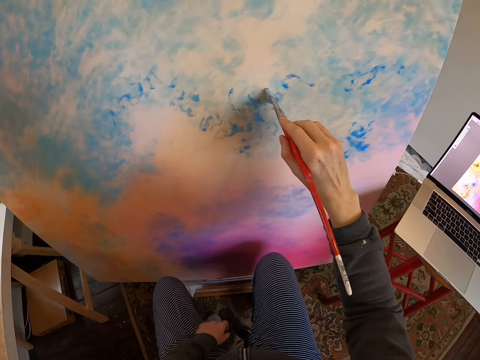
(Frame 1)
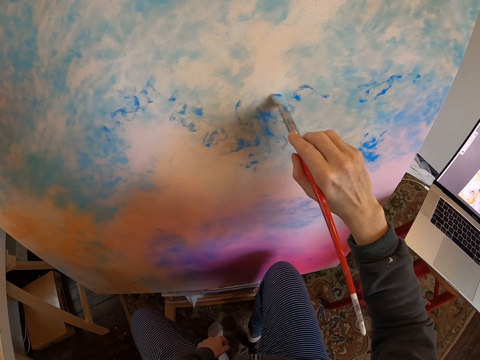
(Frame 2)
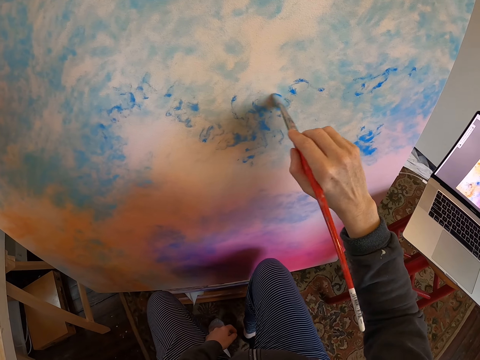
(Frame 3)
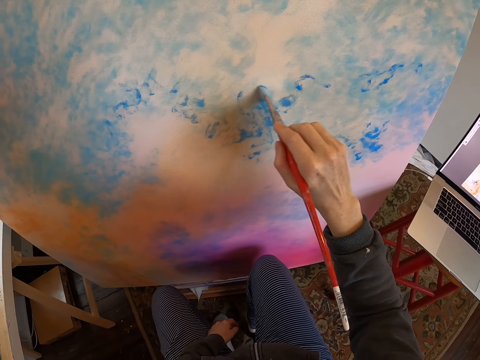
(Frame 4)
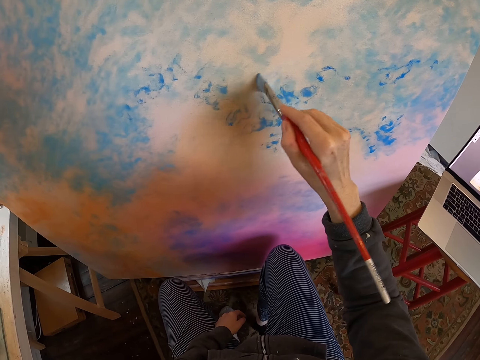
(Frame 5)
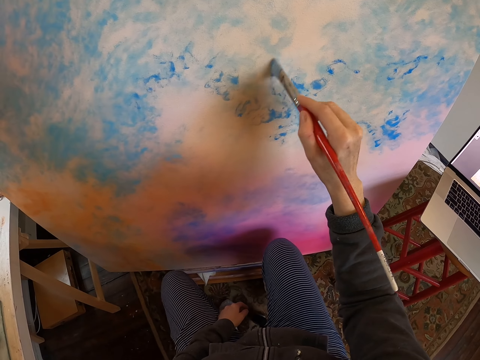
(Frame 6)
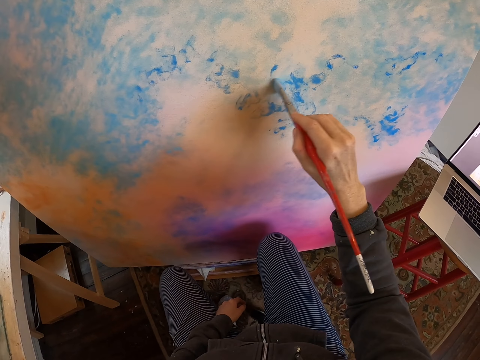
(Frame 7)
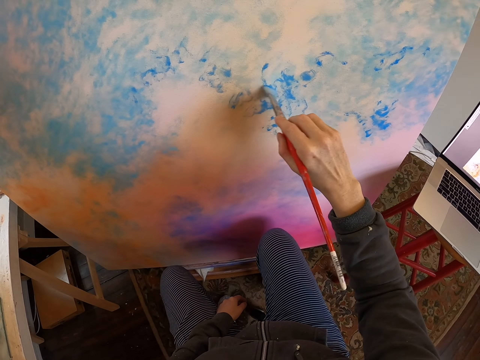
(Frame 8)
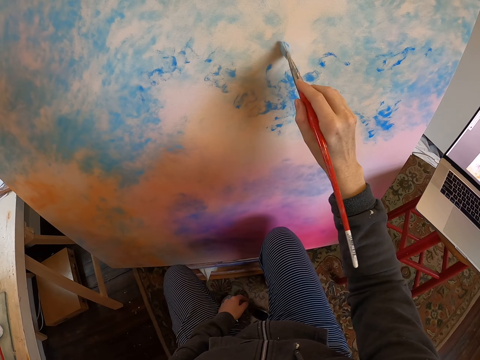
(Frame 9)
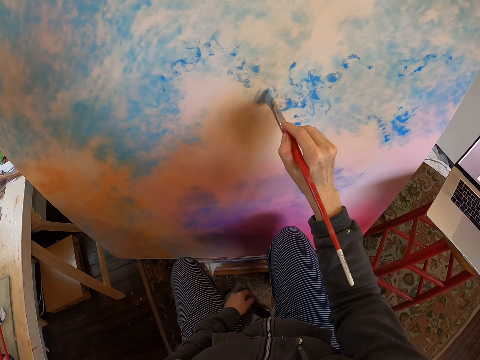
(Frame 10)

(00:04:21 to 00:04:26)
The camera wearer brushes the paint on the portrait.

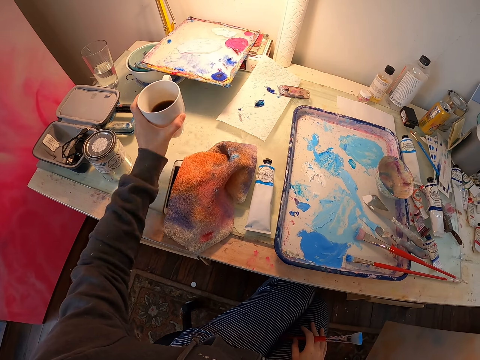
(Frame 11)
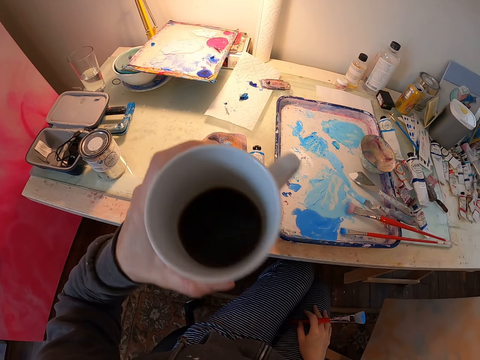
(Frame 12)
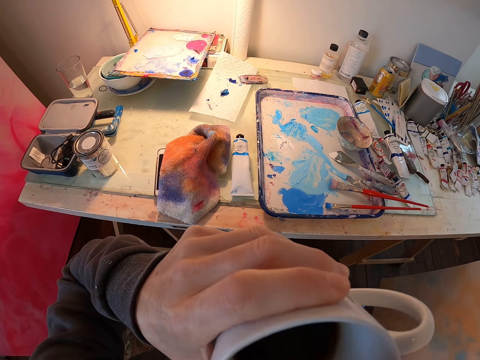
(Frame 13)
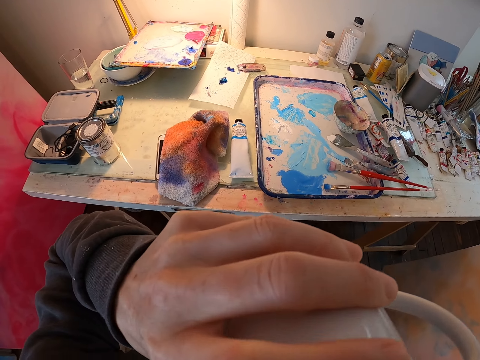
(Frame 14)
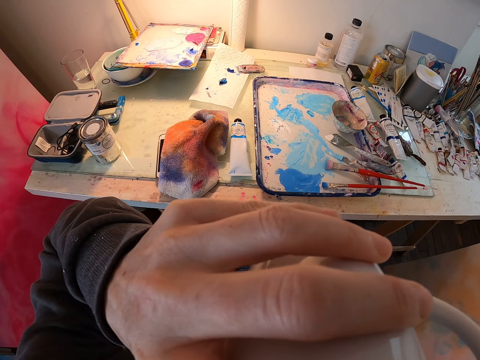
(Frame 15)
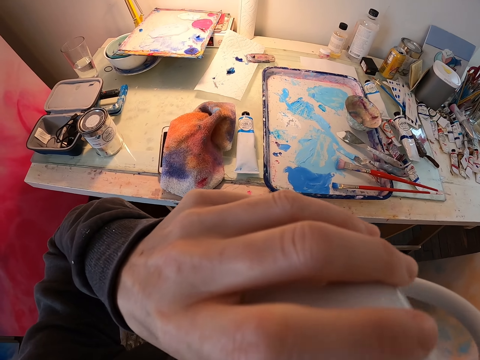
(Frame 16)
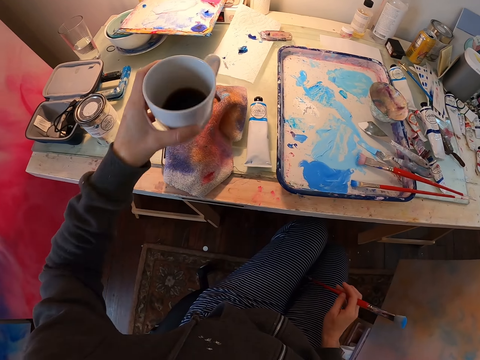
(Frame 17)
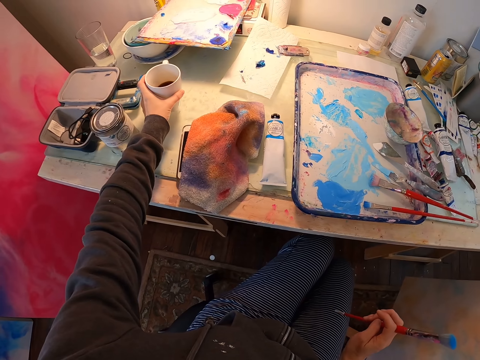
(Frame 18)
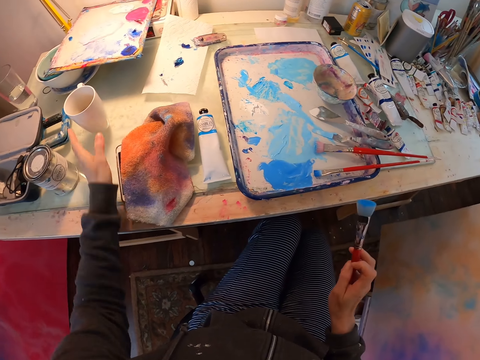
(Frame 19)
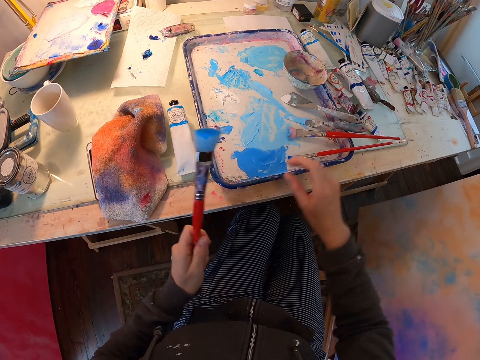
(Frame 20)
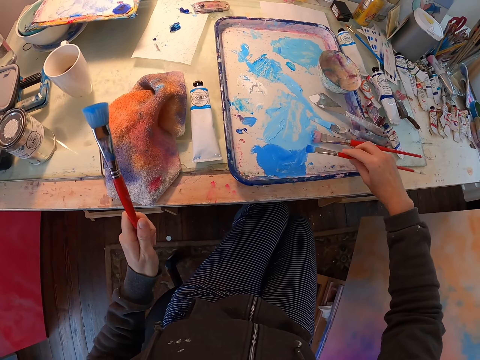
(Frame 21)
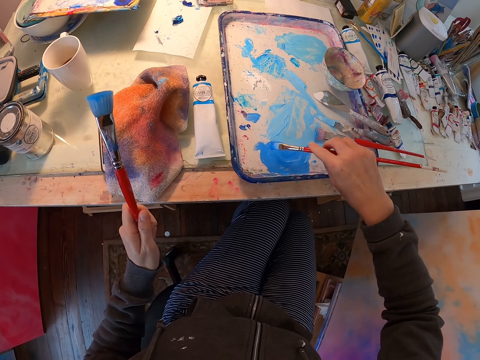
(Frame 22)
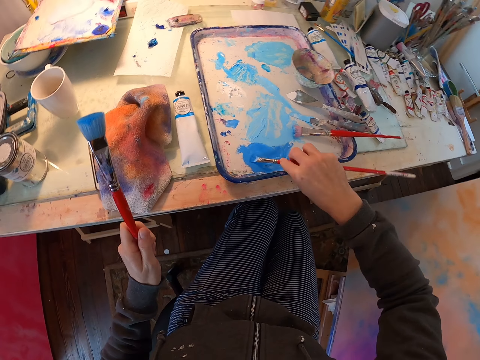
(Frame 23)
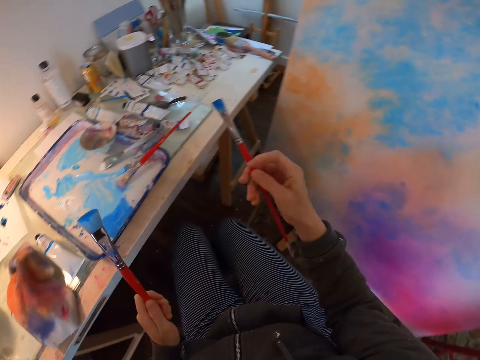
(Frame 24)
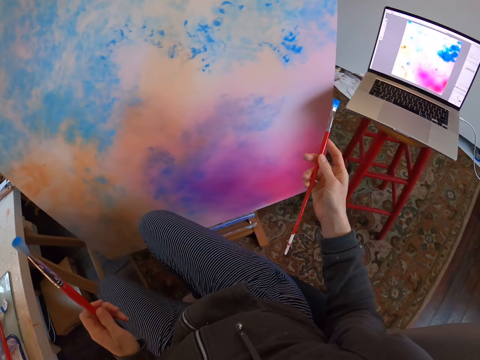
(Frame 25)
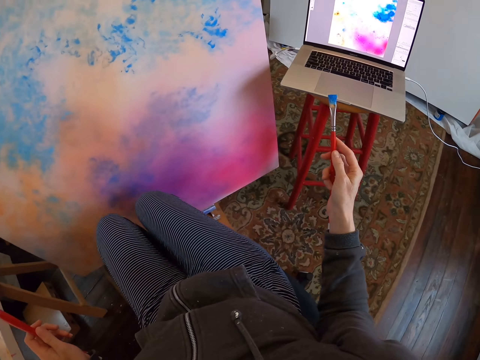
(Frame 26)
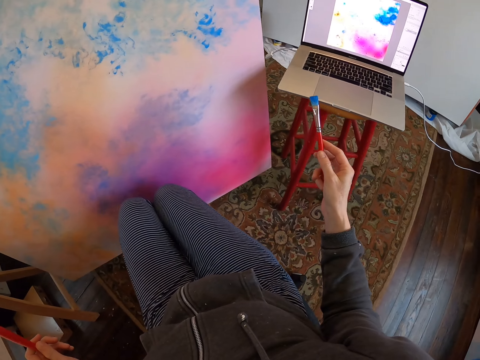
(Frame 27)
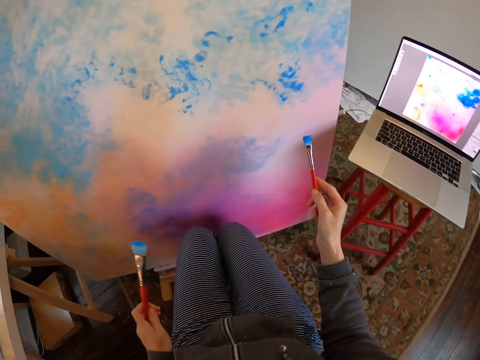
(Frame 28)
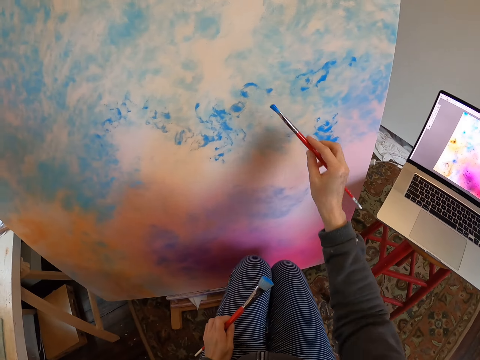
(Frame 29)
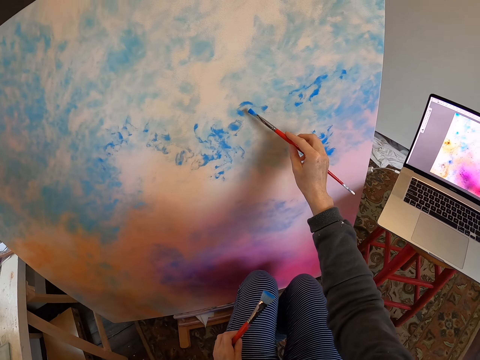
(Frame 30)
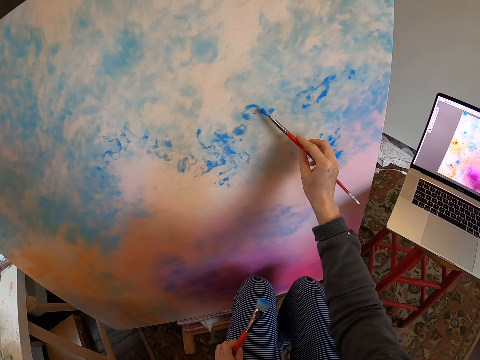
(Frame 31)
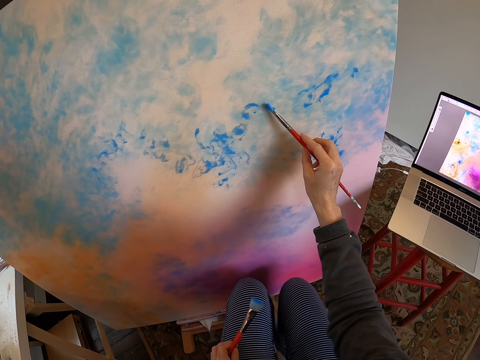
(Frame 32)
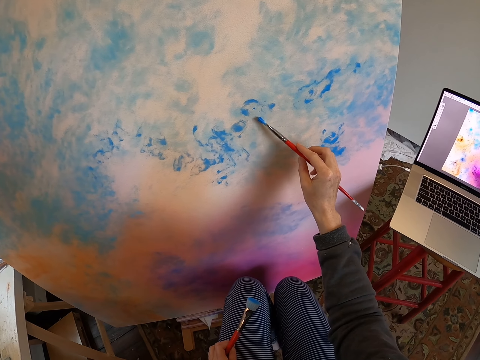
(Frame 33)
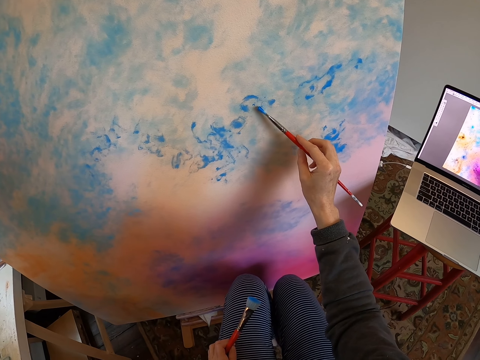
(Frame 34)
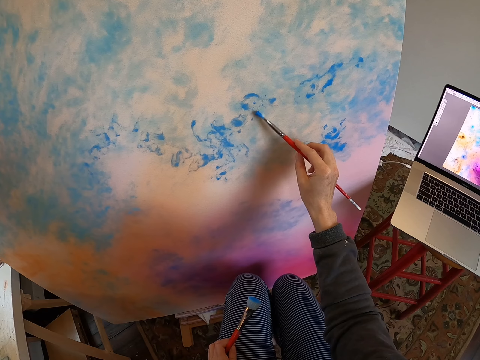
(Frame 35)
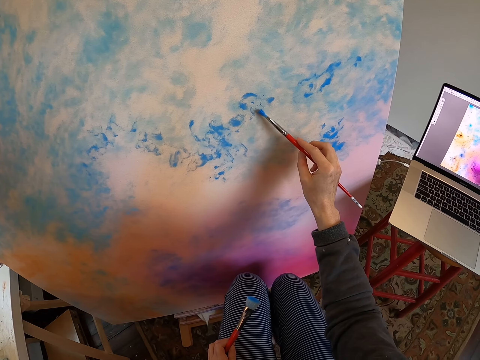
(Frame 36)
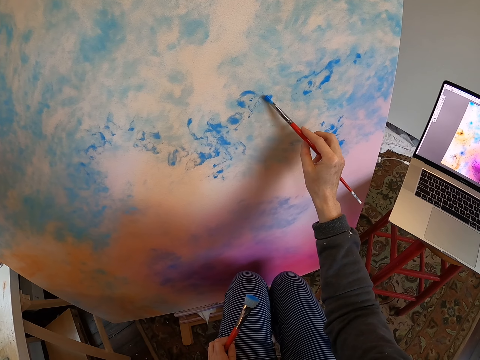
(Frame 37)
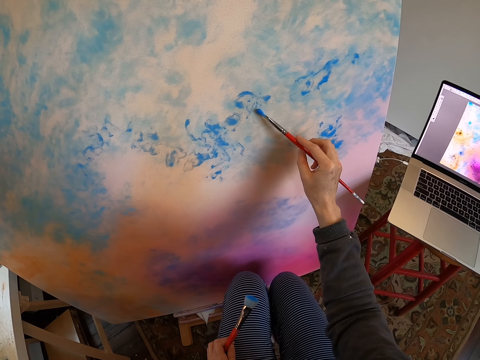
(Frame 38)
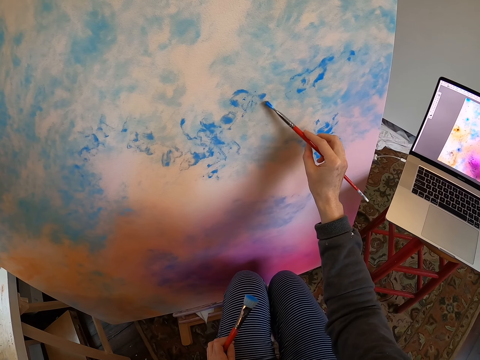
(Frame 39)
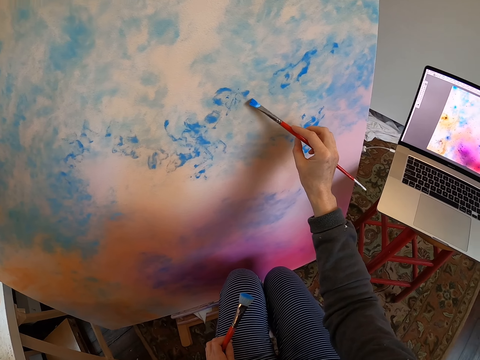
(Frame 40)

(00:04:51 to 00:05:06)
The camera wearer drinks tea or coffee. They put the cup on the table. They pick up the brush from the right hand. They dip the brush in the paint. They turn right. They paint.

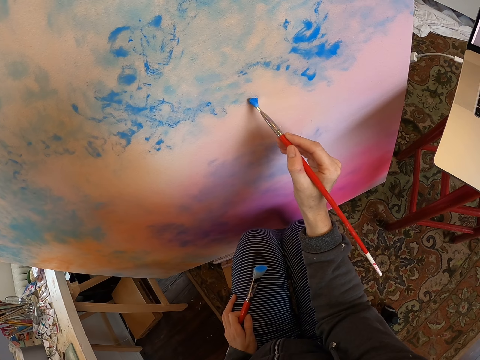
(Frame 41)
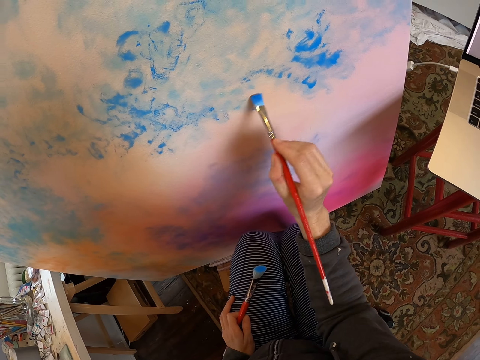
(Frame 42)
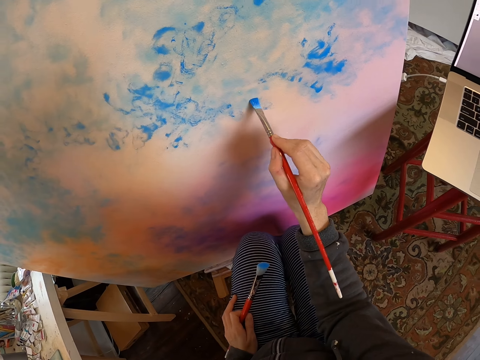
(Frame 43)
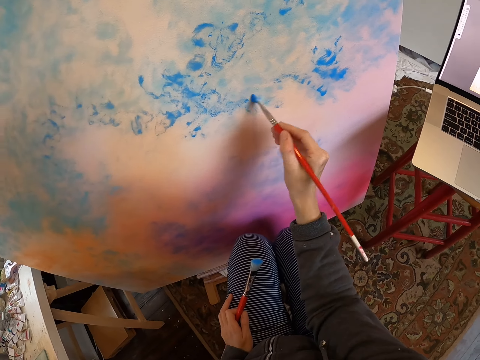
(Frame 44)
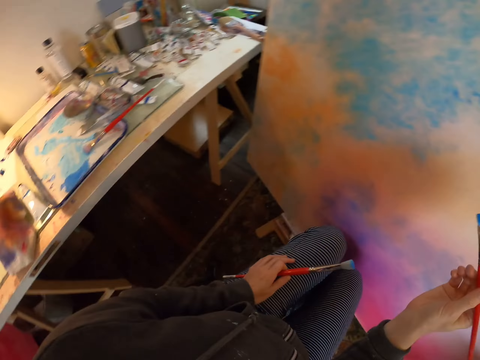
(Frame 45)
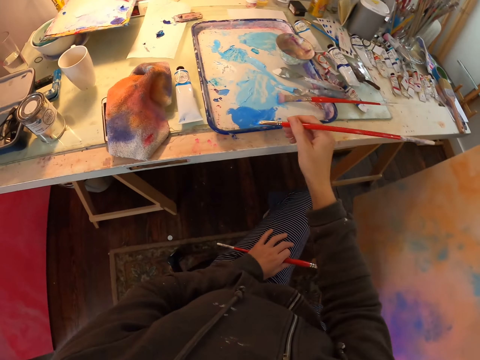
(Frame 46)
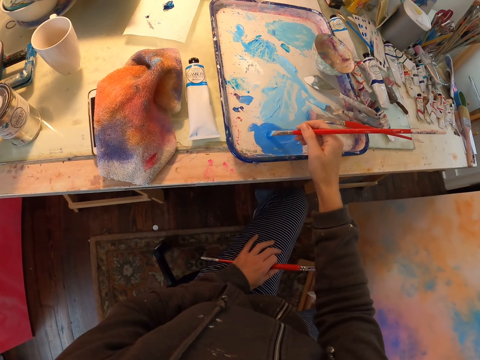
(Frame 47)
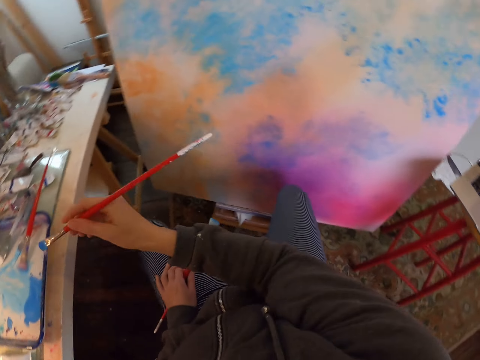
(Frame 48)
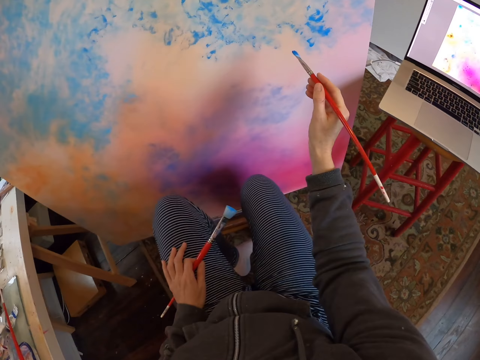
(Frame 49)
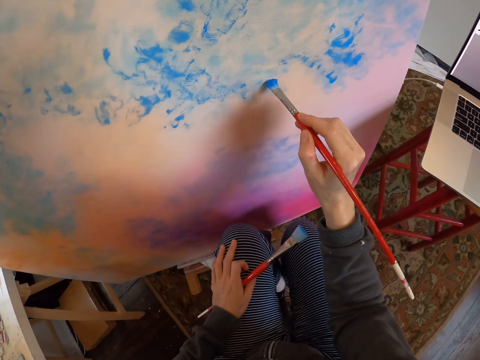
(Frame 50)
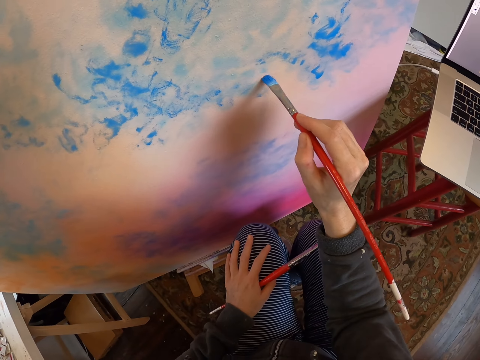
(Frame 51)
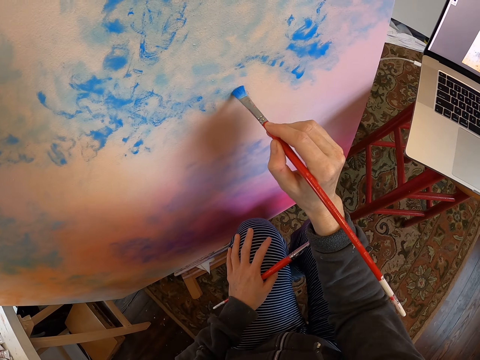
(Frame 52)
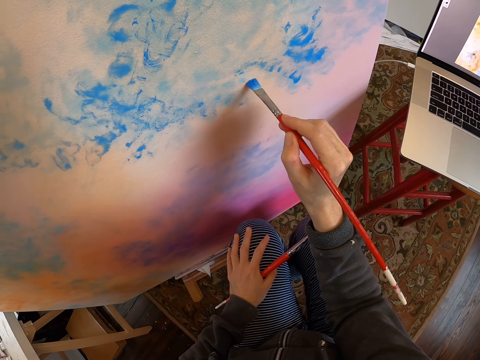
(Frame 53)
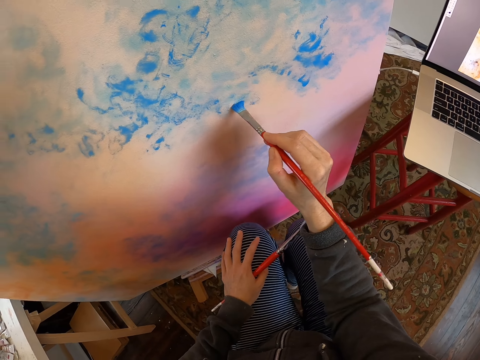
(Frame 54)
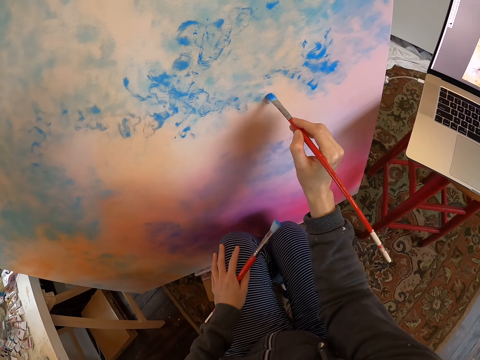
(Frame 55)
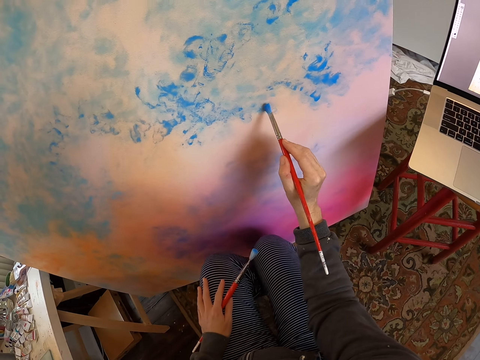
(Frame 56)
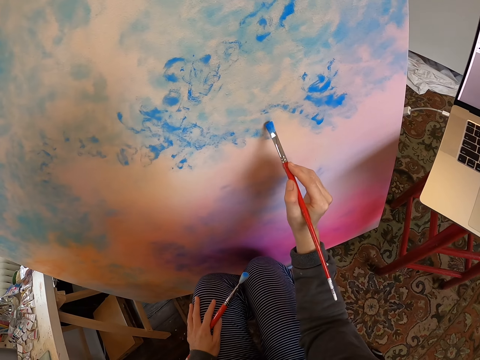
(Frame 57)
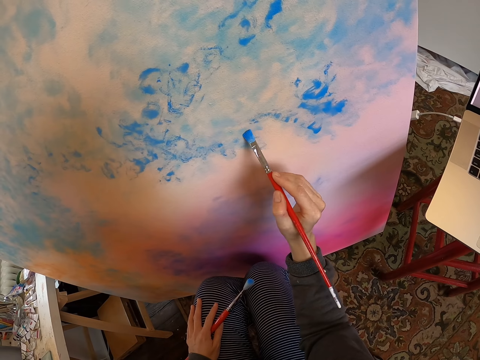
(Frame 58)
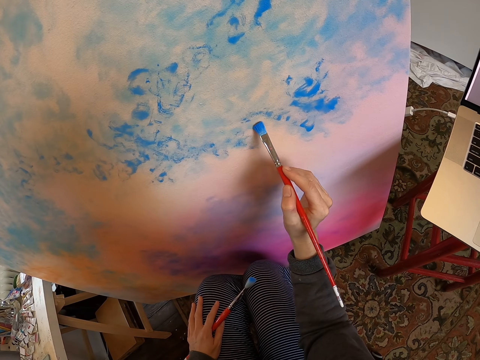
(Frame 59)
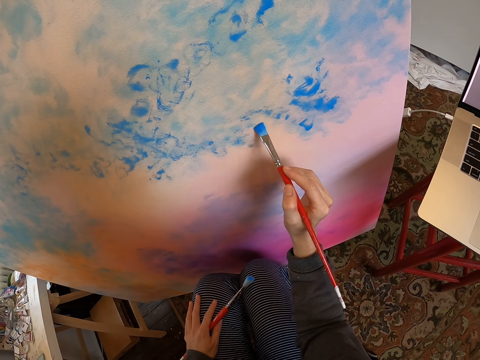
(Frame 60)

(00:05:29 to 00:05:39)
The camera wearer moves her hand. She turns left. She dips the brush in the ink. She turns right. She moves her hand. She paints.
